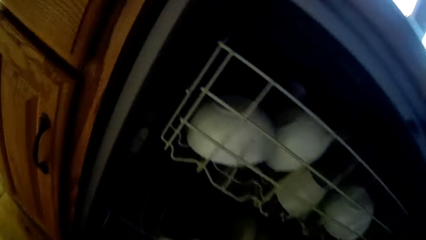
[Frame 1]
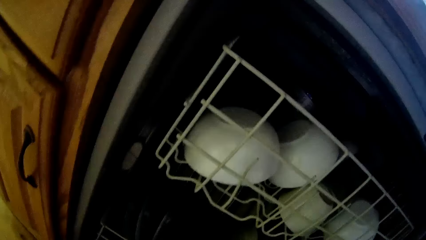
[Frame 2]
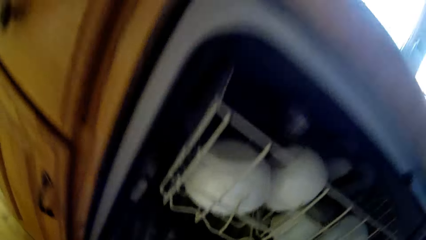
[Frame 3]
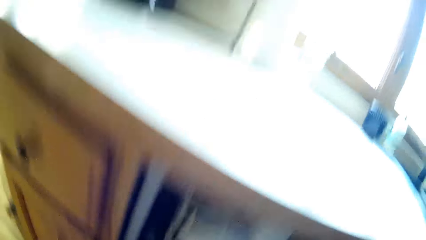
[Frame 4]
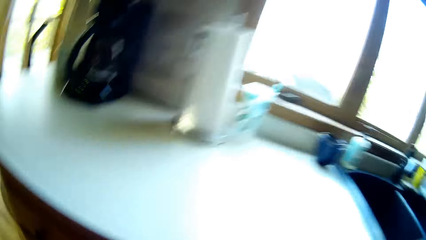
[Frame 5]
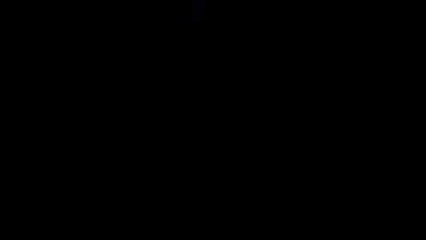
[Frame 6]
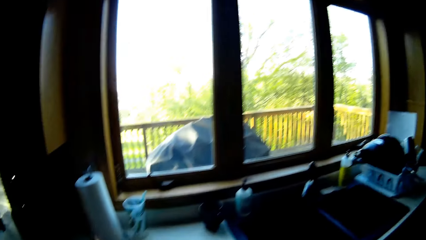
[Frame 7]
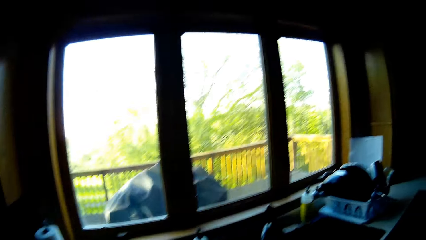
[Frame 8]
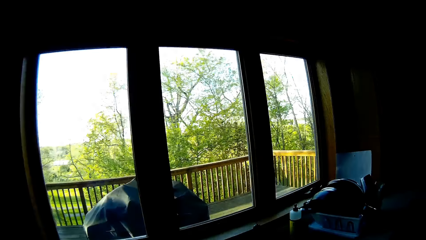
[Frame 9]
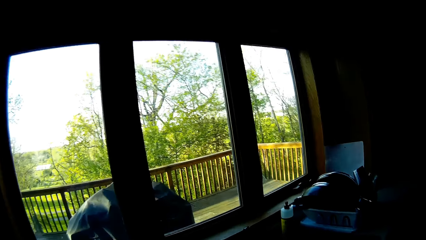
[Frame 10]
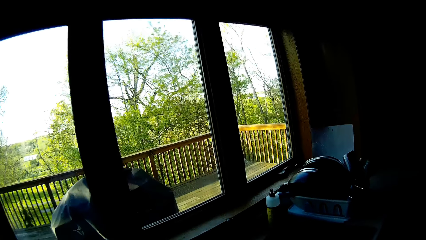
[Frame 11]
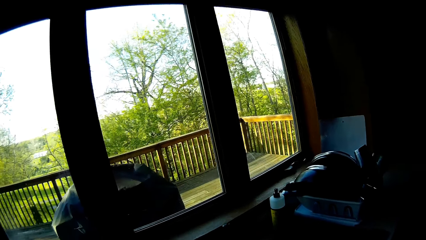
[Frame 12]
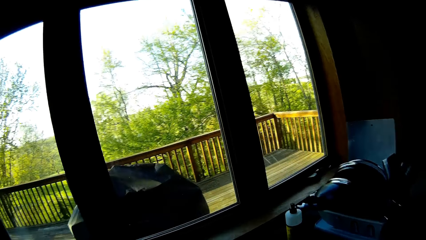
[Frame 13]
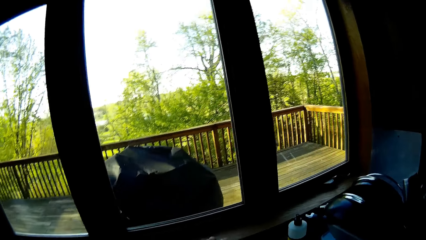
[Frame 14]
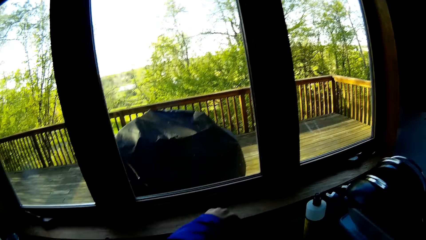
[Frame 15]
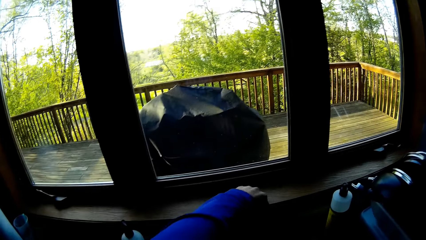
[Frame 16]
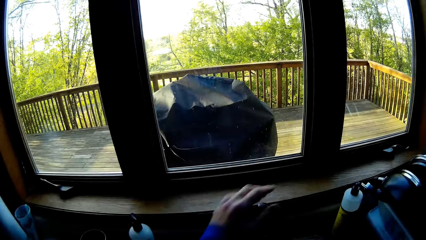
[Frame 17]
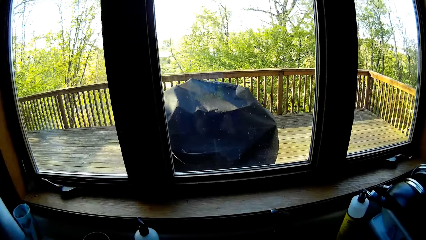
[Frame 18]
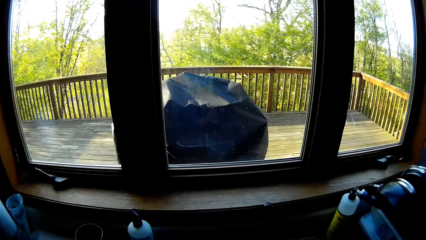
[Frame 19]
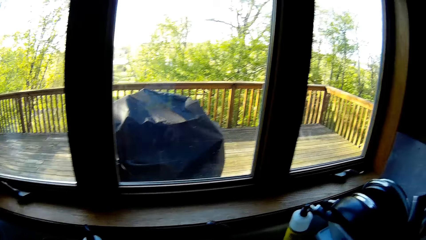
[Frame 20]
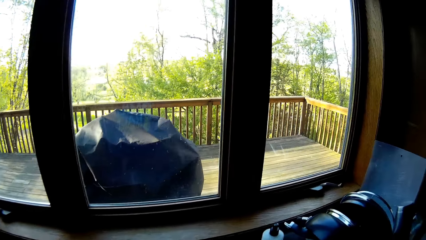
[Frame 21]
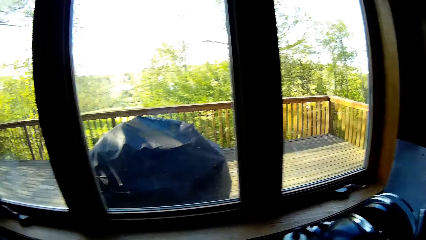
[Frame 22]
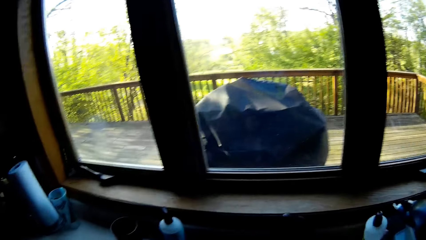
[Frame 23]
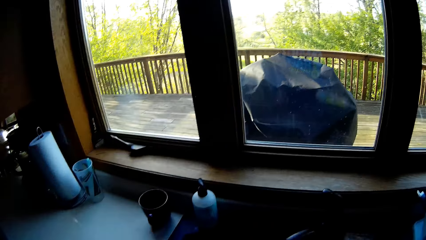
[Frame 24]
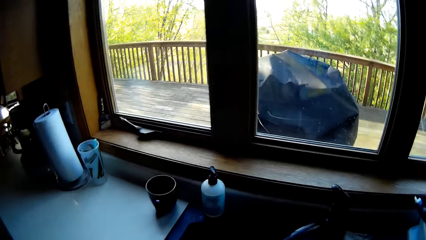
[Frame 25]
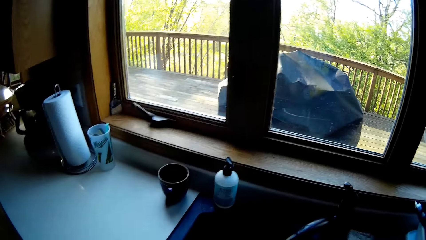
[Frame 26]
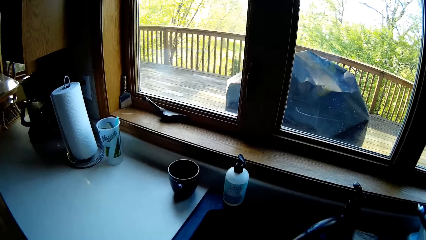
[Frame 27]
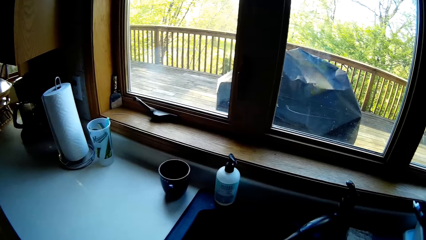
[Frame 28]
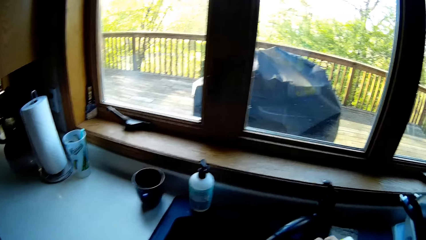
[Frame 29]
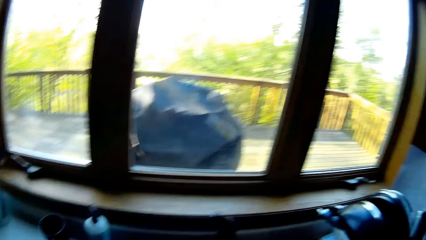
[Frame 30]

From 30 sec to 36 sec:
The camera wearer opens a tap with her left hand. She picks up a bottle from a sink top with her right hand. She spills the liquid soap on the hand.

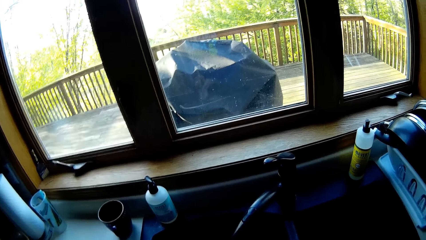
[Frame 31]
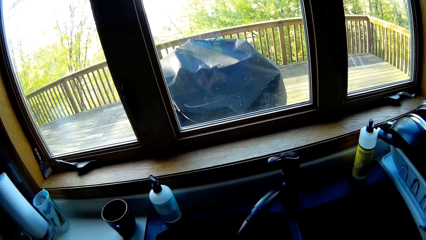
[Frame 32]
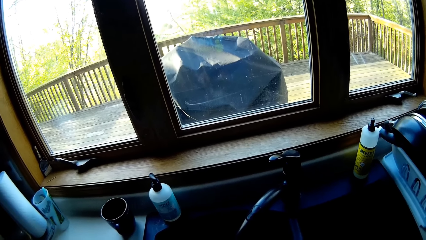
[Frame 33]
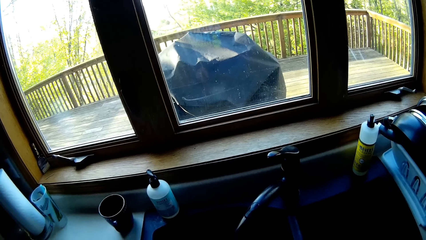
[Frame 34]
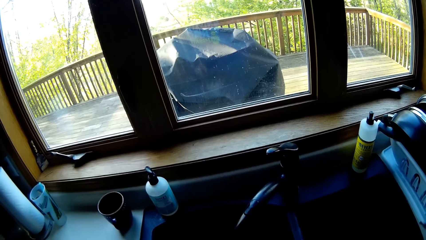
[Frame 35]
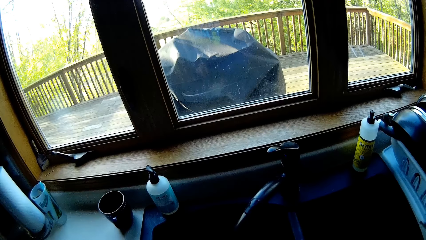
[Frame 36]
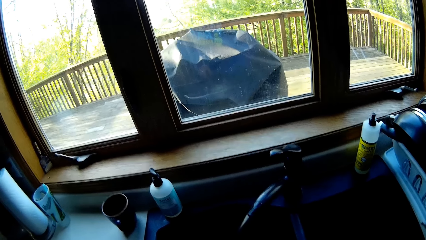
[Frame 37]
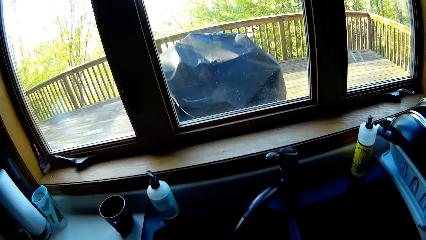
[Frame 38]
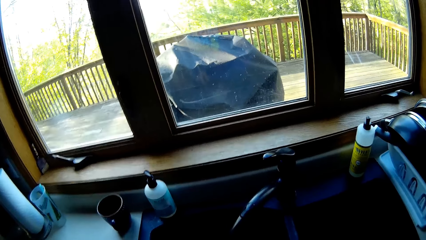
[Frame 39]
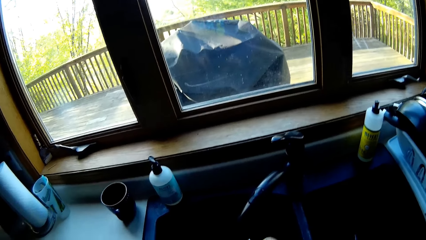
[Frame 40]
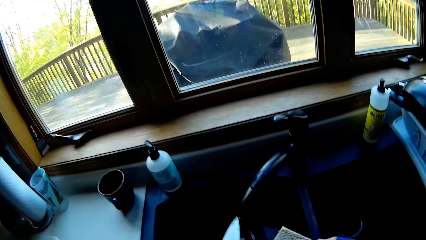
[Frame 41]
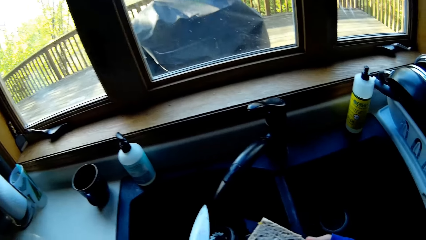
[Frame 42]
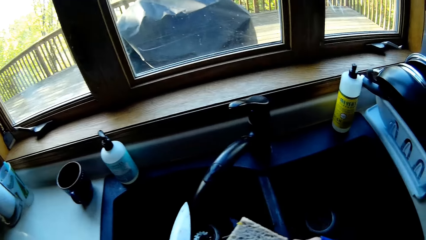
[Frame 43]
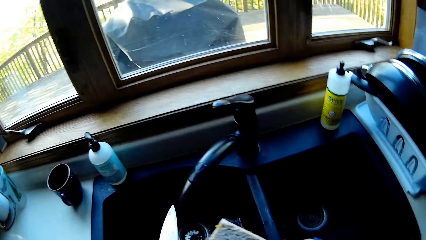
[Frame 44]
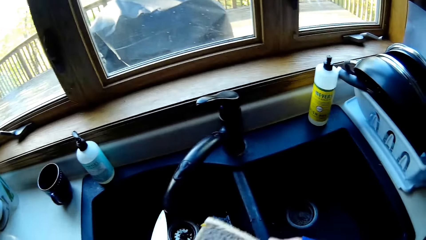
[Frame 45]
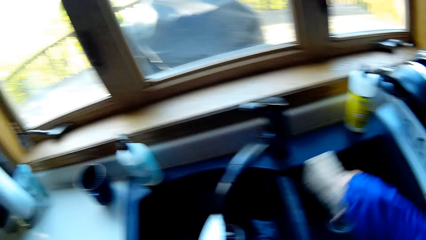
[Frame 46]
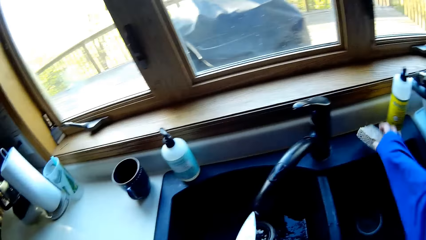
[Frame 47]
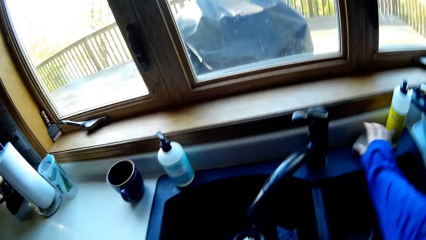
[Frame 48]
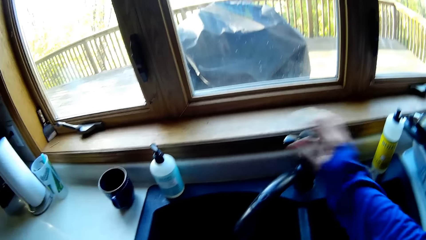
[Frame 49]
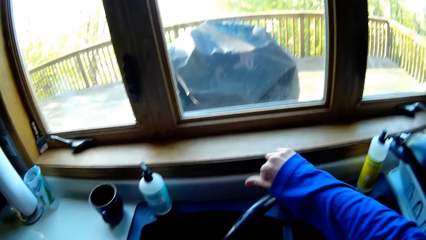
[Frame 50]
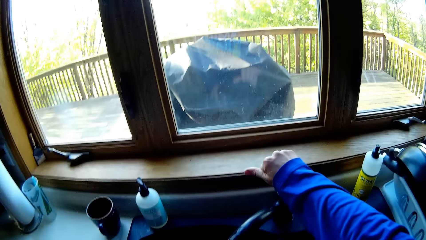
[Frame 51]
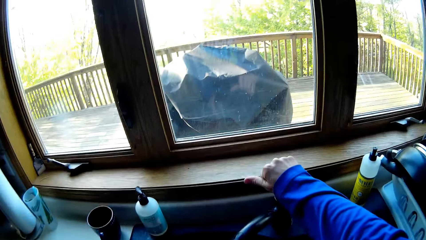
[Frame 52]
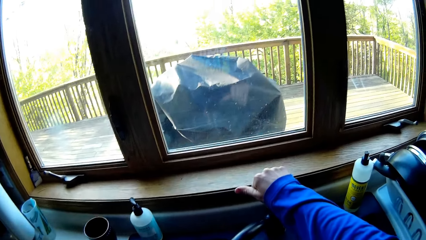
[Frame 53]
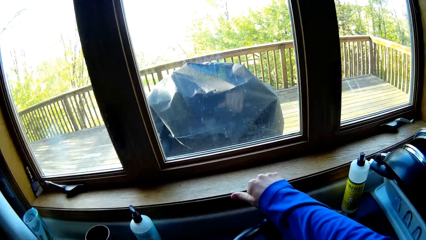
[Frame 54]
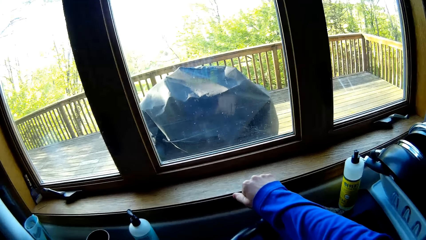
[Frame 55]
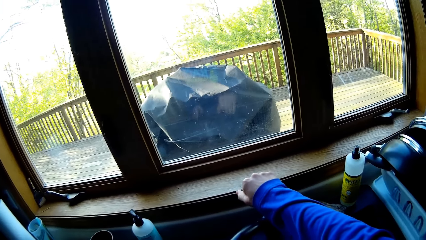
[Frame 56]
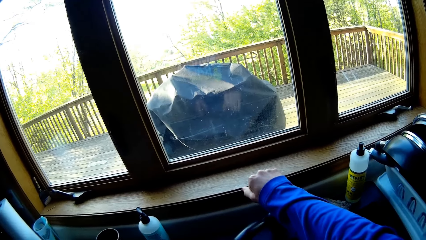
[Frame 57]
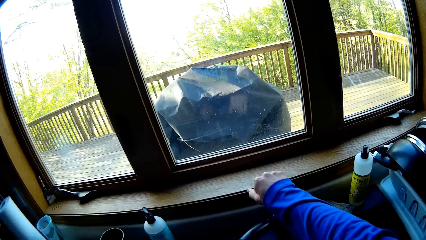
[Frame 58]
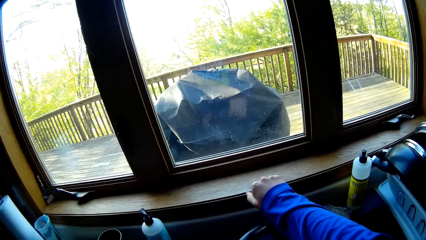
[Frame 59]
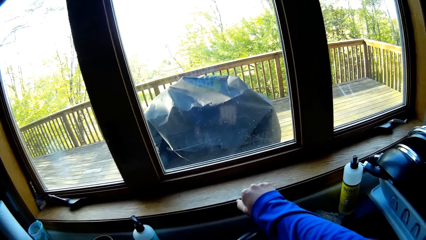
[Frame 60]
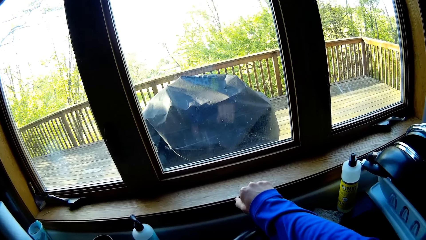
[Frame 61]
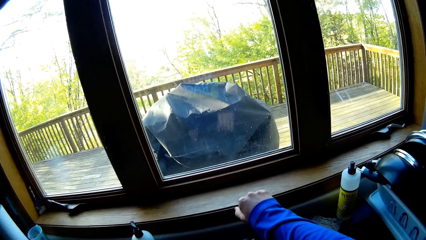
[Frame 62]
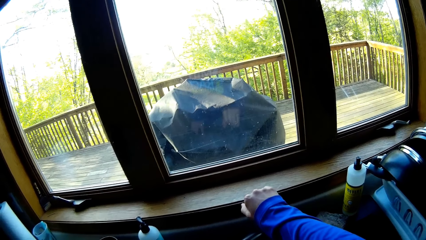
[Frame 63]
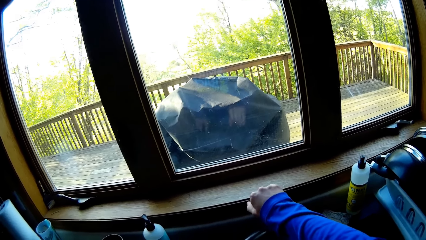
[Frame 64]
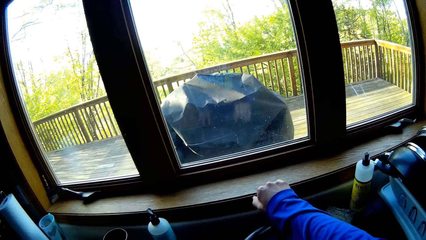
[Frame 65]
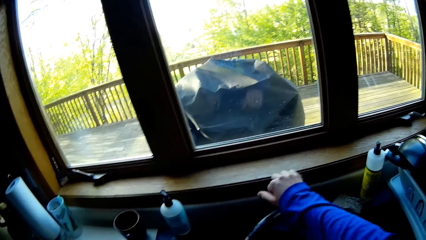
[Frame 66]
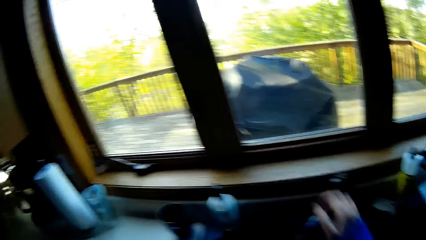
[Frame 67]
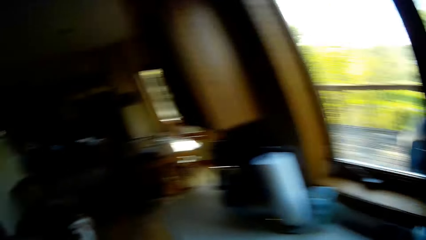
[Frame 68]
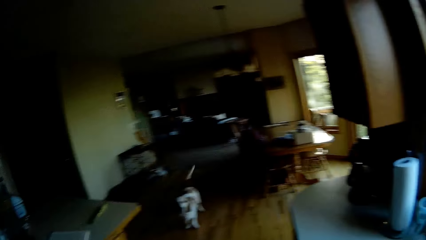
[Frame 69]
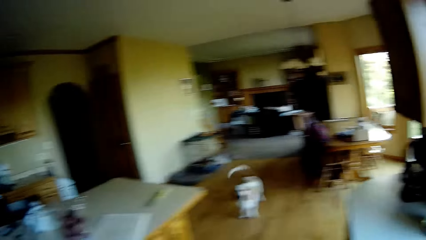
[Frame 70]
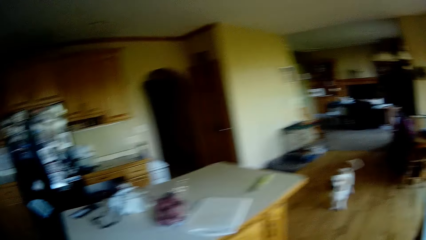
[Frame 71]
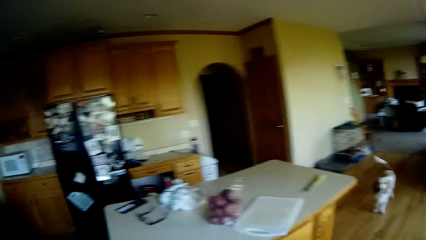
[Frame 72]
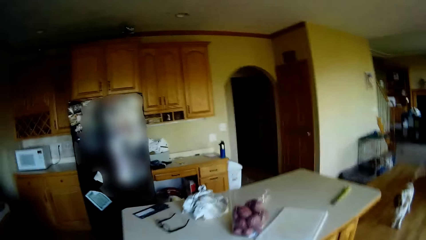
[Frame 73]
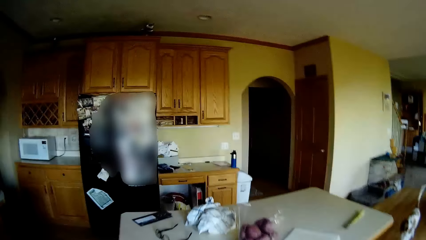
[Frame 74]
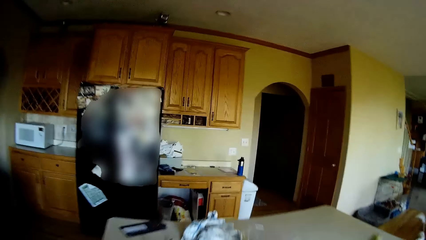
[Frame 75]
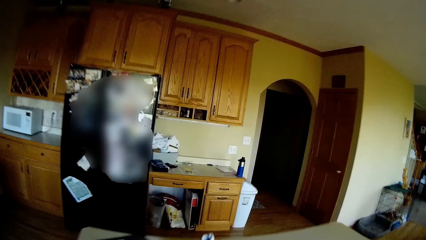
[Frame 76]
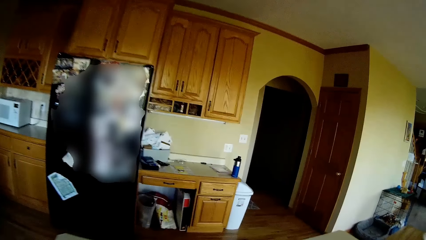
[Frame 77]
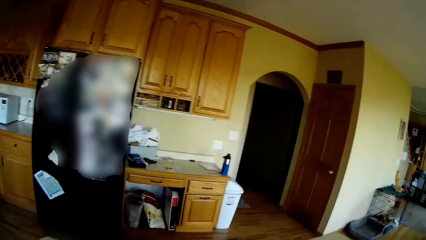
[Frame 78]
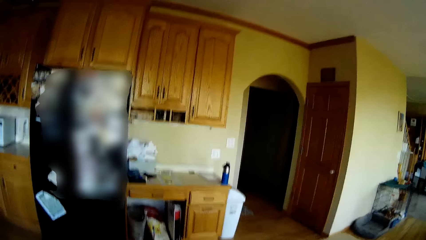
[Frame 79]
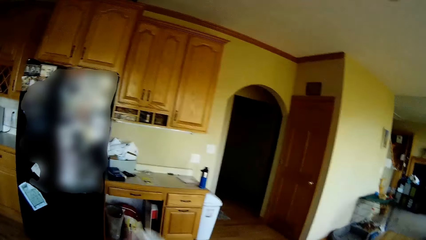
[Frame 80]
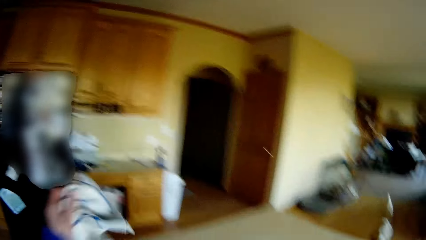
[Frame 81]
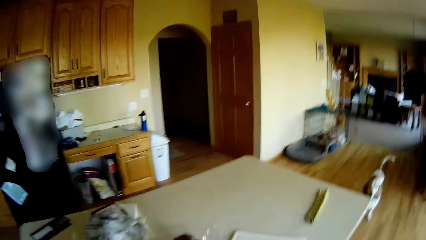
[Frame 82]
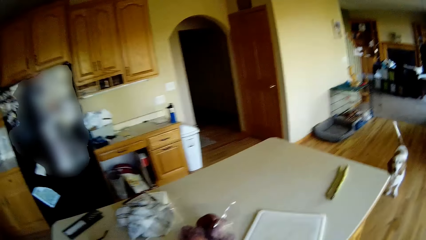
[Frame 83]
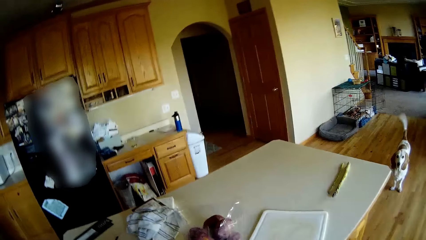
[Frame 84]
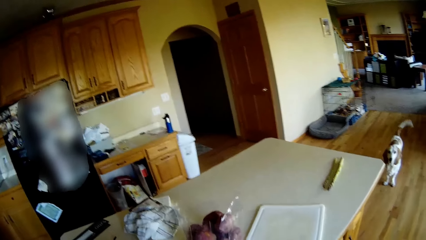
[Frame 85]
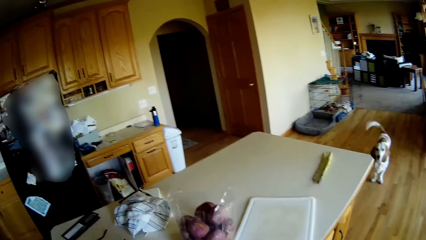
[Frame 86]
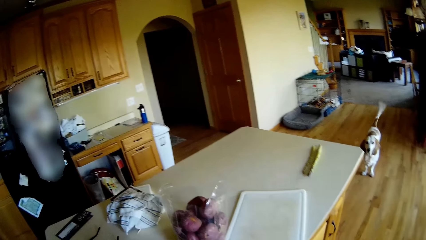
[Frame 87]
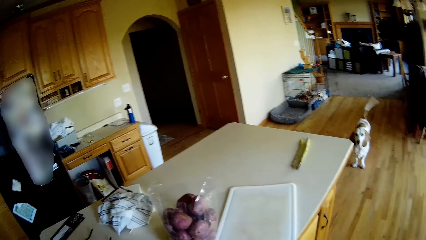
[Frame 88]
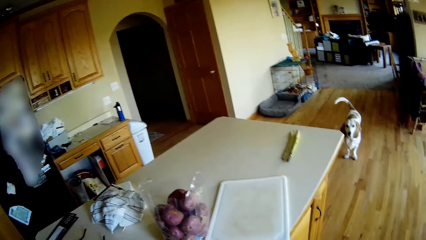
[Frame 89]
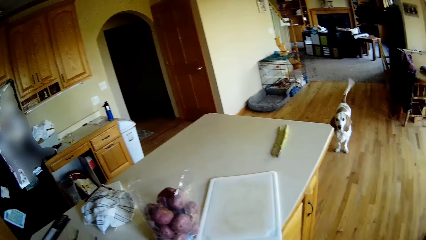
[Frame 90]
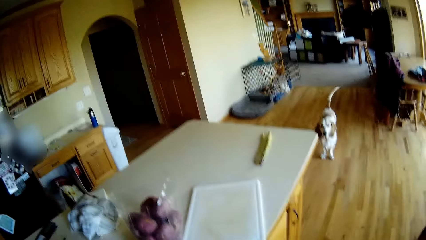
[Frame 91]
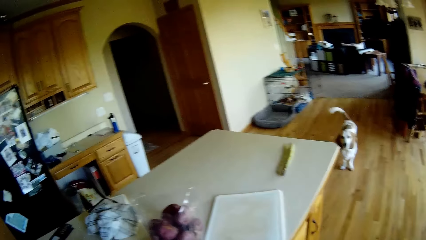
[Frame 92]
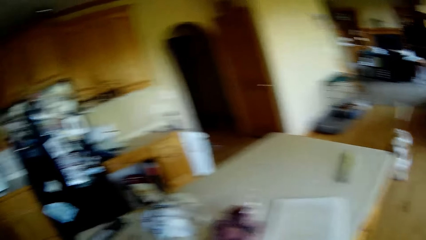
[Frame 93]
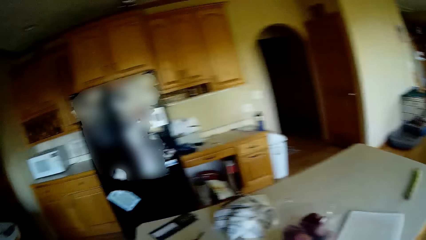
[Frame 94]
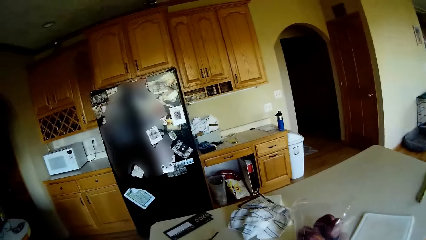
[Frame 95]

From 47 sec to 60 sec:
The camera wearer holds a sponge with her right hand. She holds the knife with her left hand. She places the sponge on the sink top with her right hand. She touches the tap with her right hand. She opens the tap. She rinses her hand. She moves to the table. She picks up a napkin from the kitchen table with her left hand. She drops the towel on the table.
